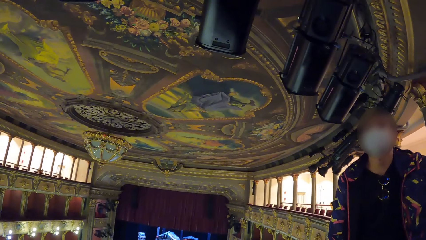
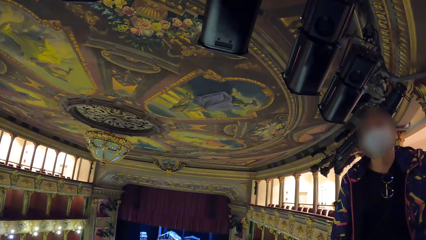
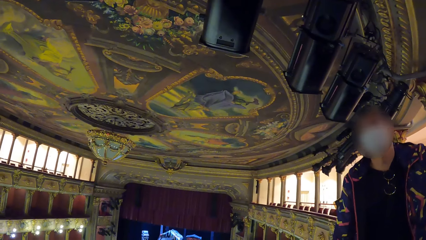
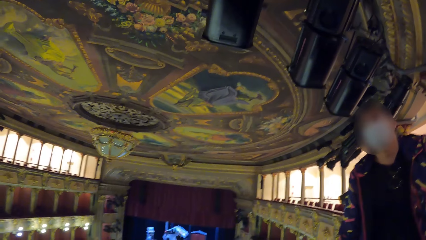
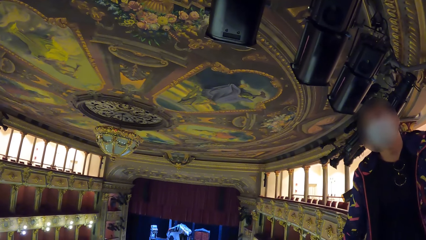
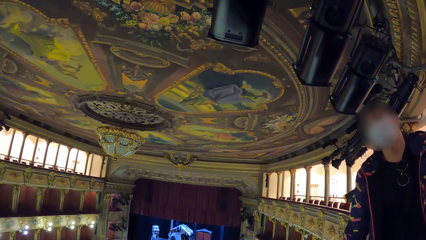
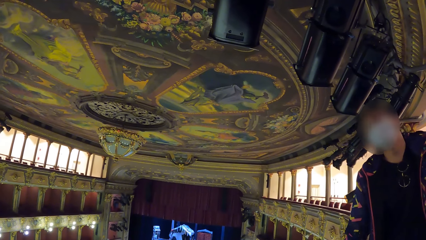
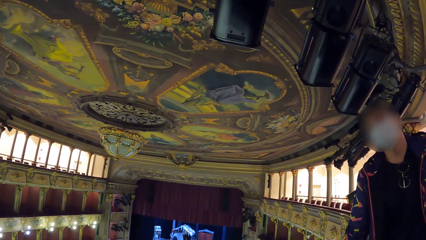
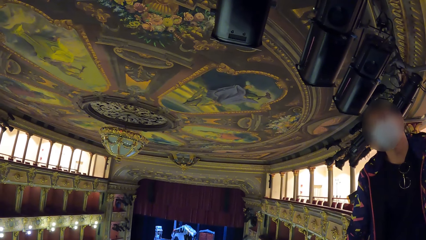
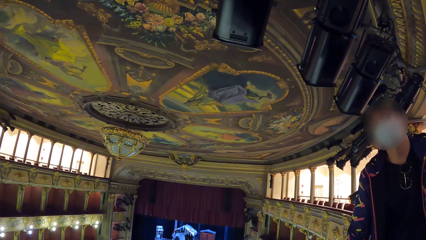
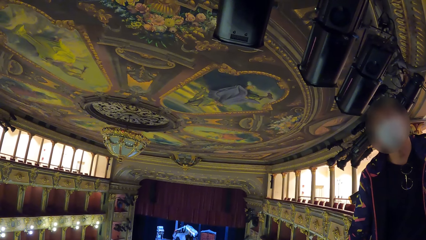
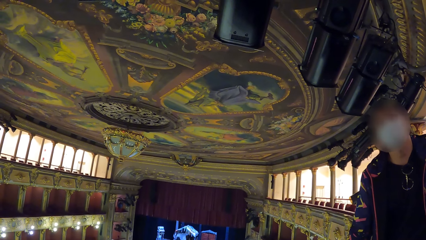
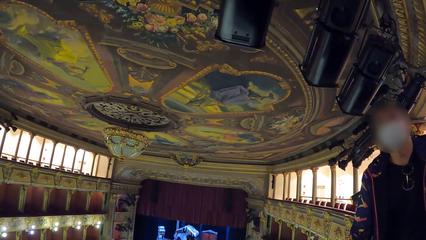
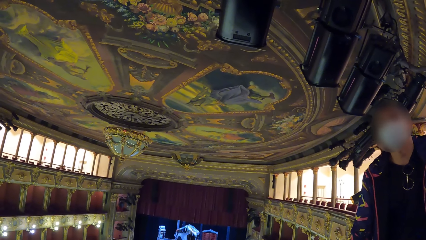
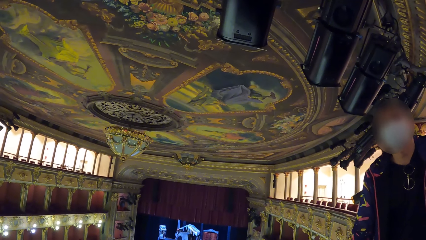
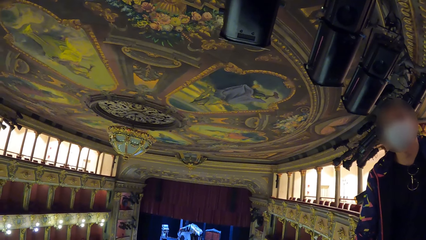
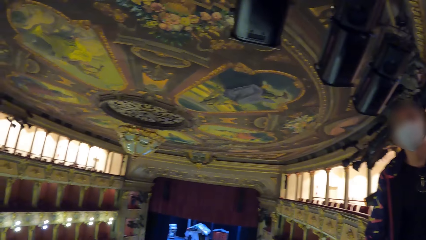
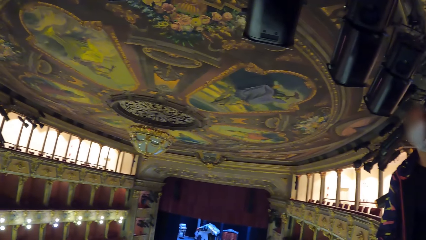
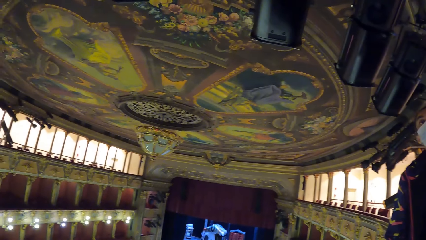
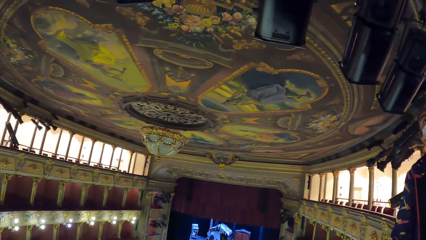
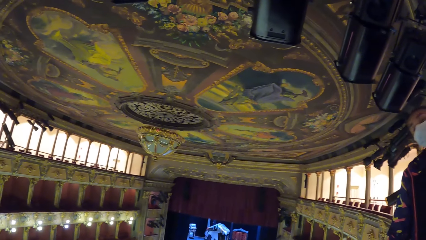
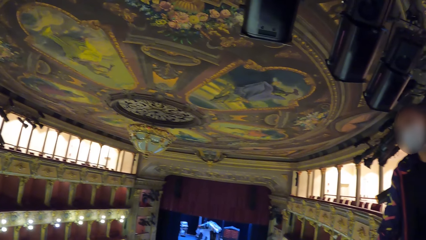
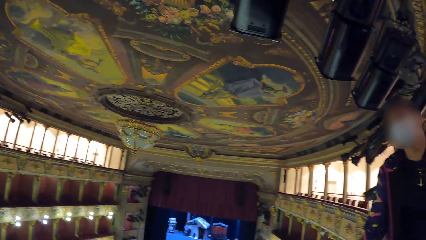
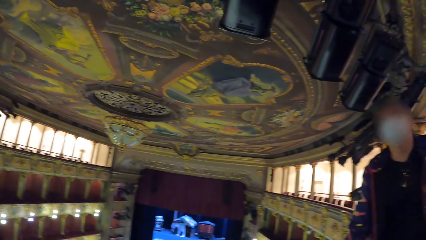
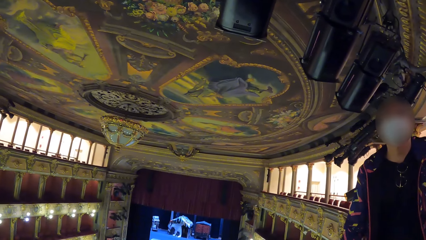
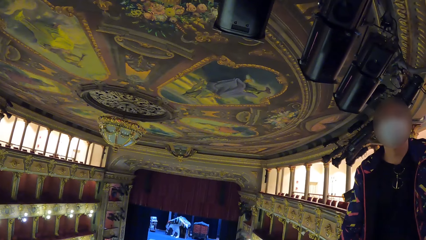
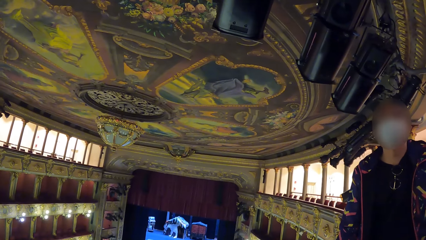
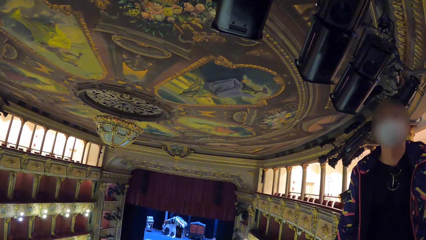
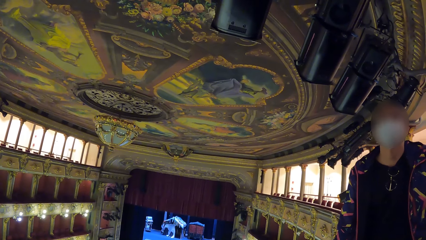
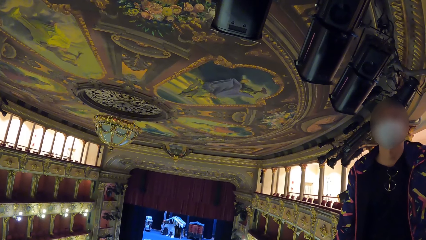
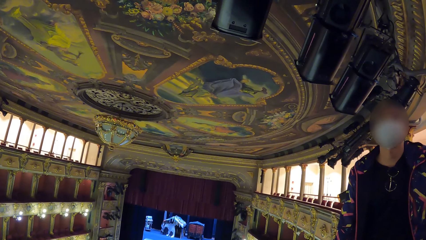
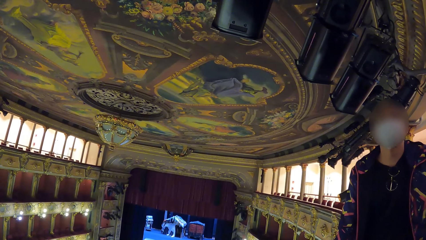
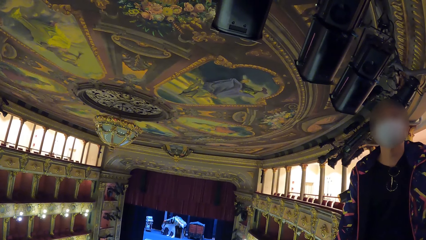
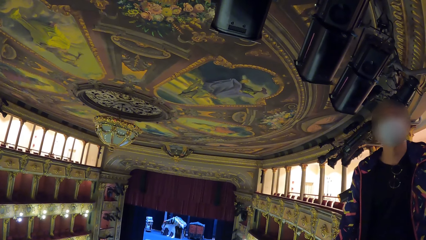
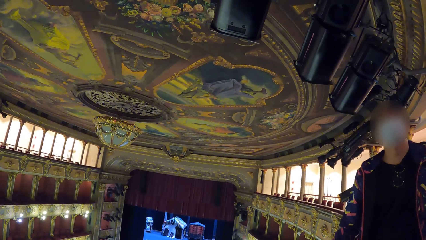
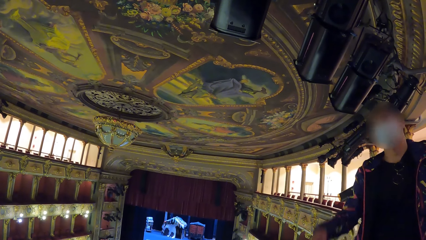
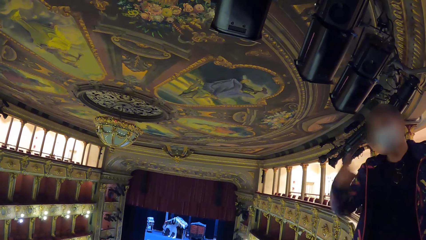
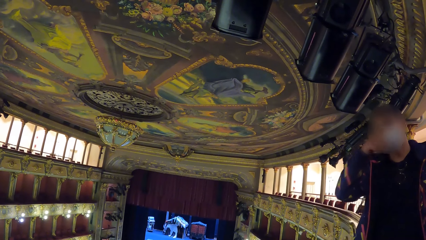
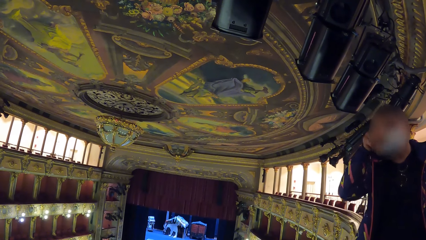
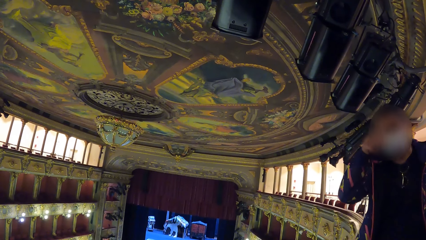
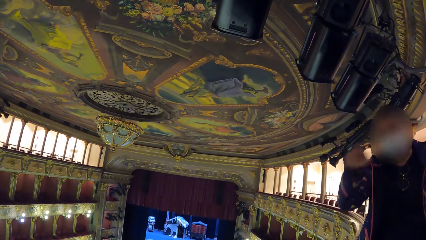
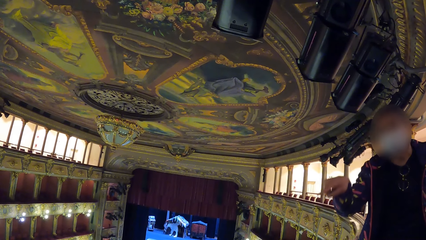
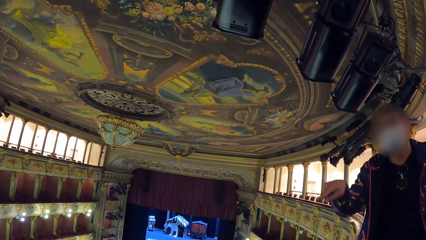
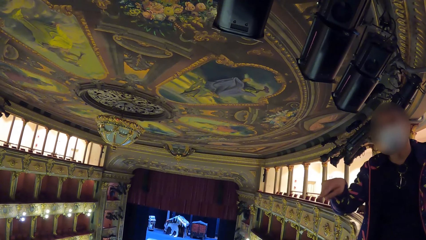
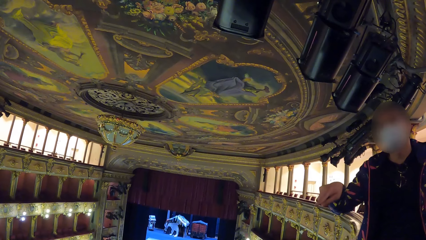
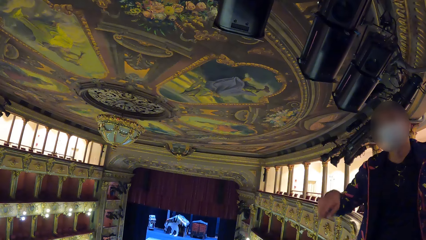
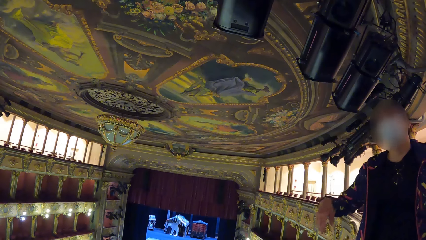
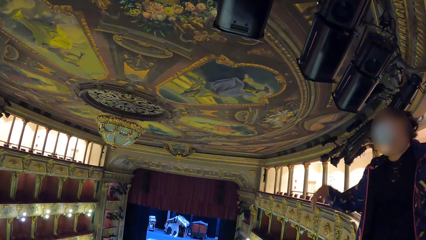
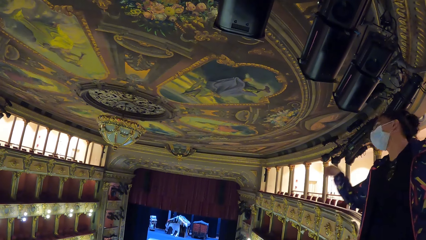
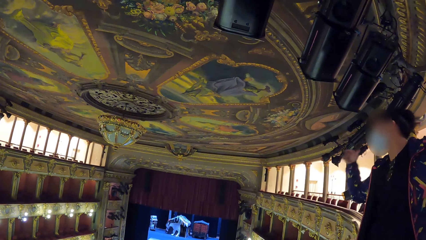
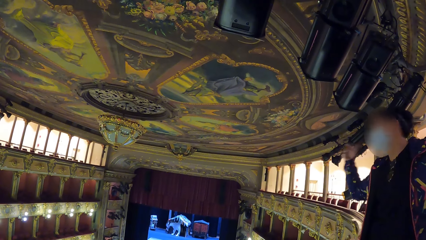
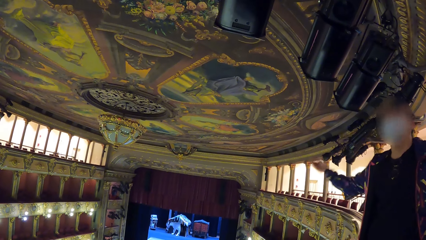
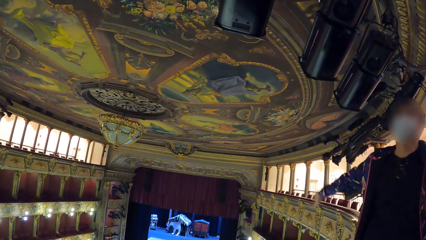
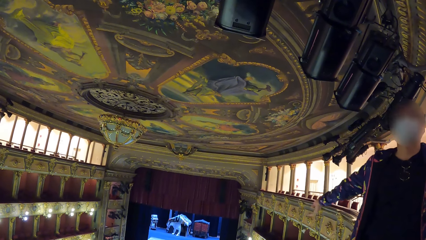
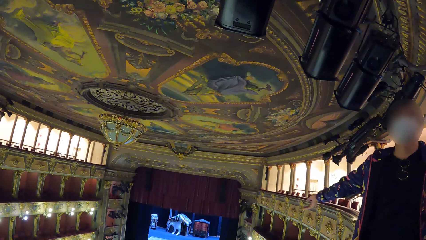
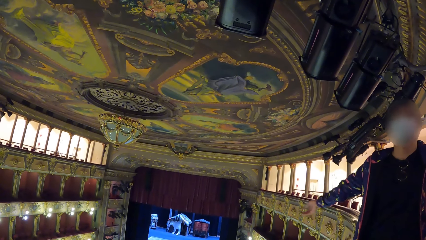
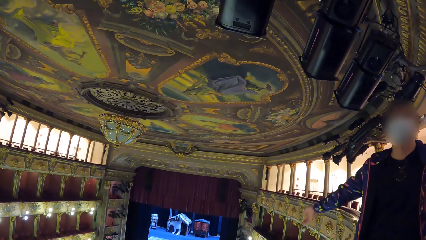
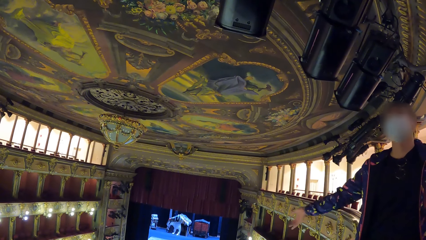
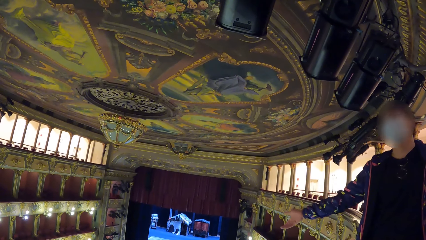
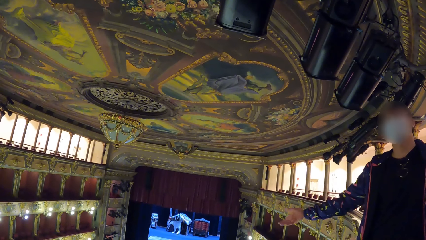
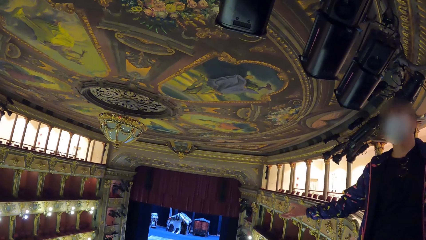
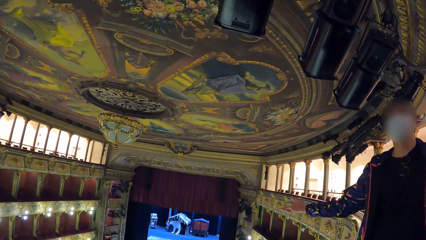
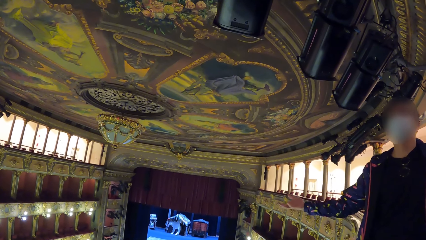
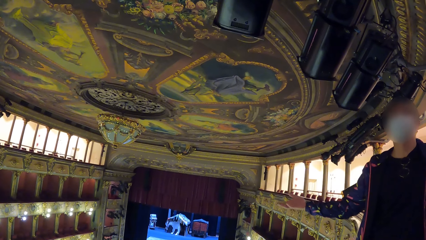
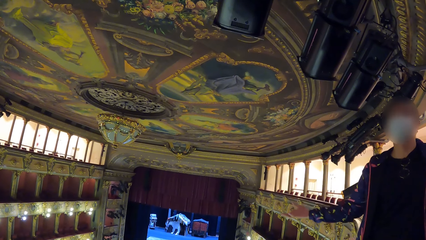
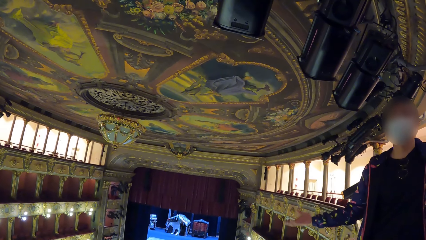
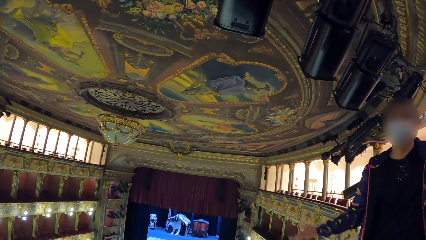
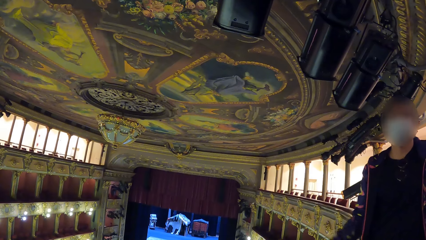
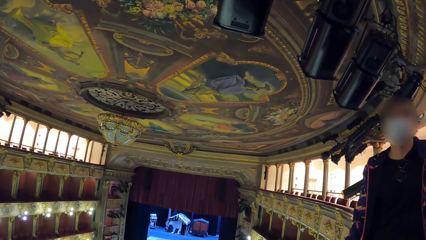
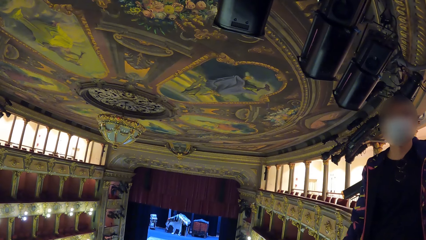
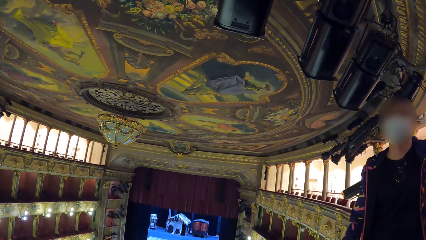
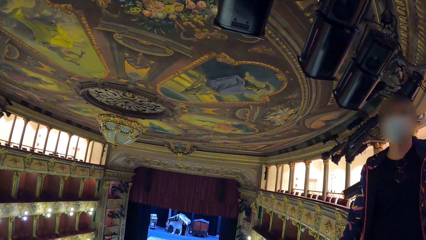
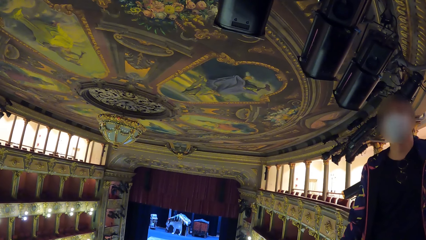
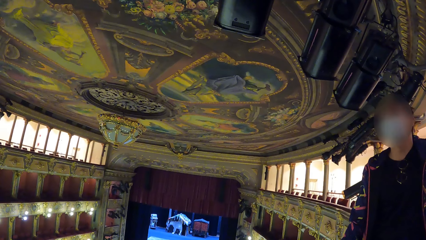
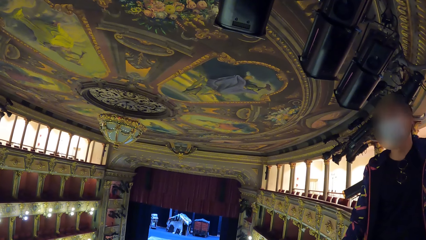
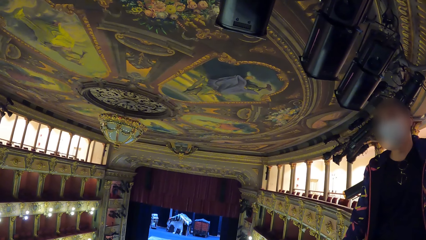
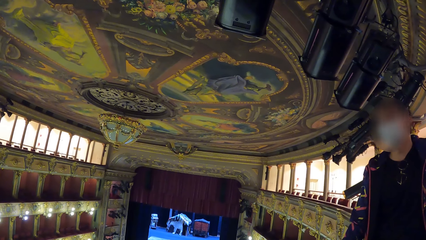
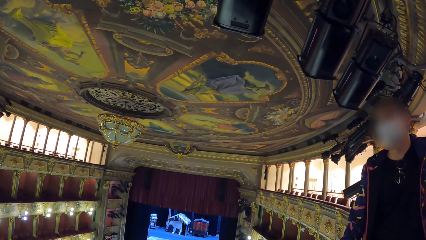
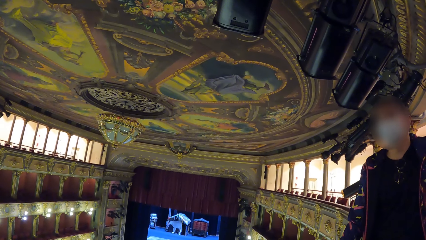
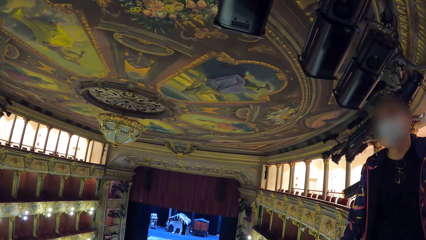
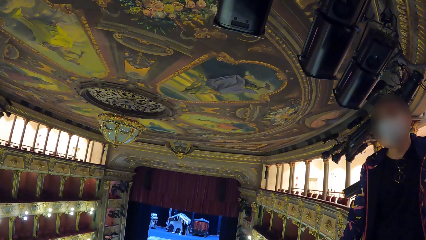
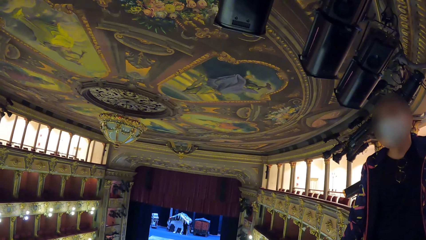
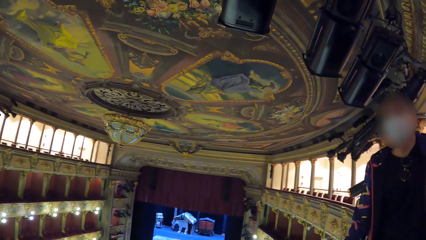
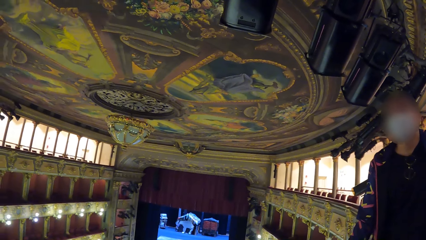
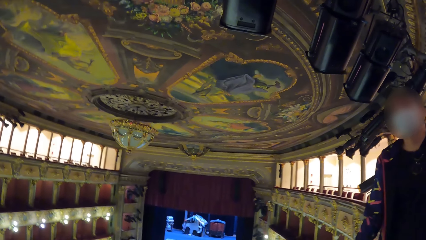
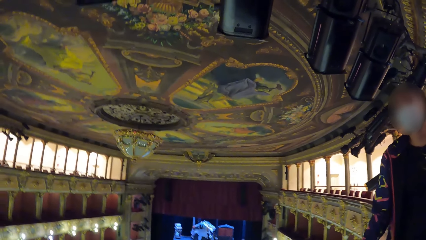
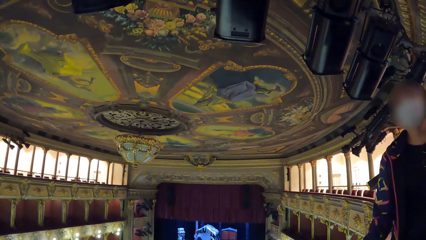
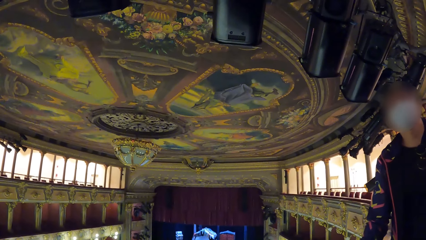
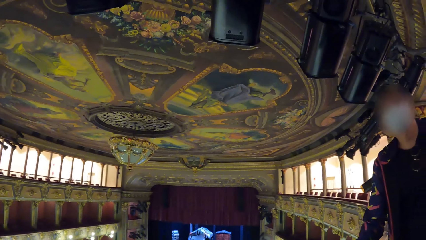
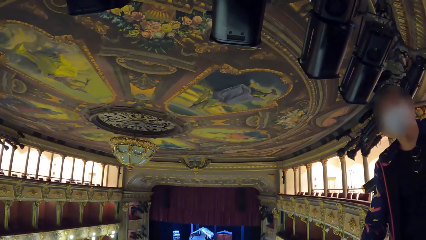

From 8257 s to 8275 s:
A man lifts up the hand and puts the hand down. The man talks to the camera wearer. The man stretches his hand.
